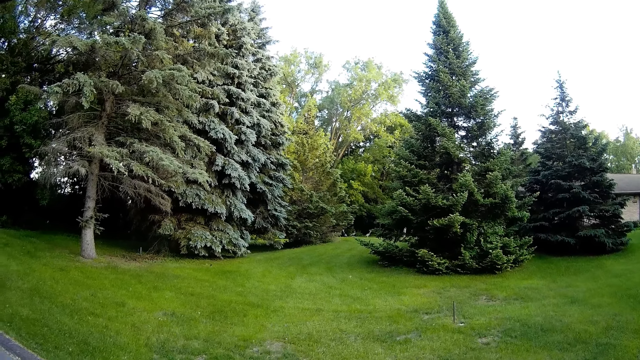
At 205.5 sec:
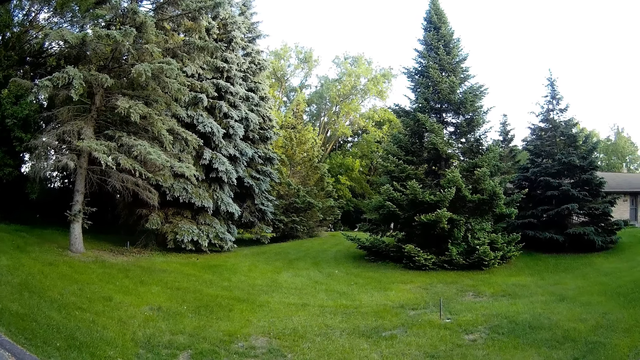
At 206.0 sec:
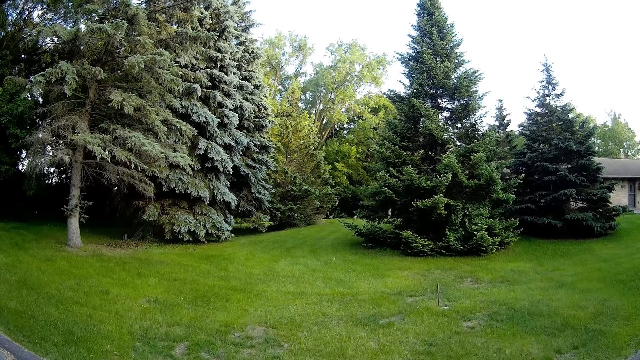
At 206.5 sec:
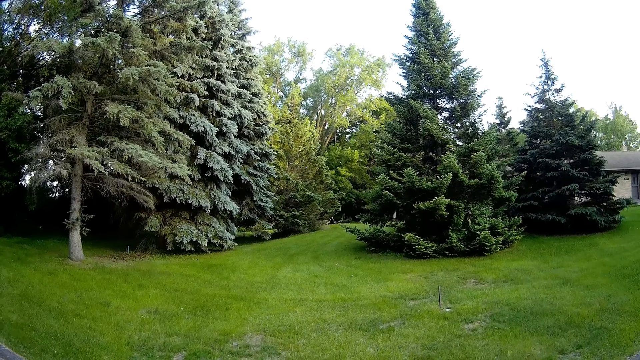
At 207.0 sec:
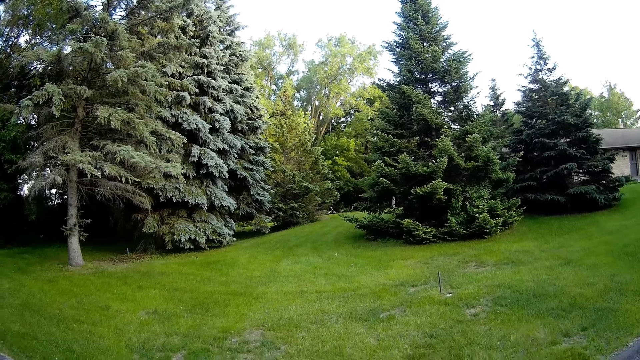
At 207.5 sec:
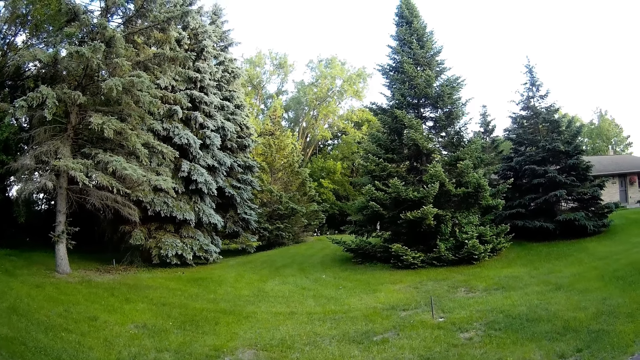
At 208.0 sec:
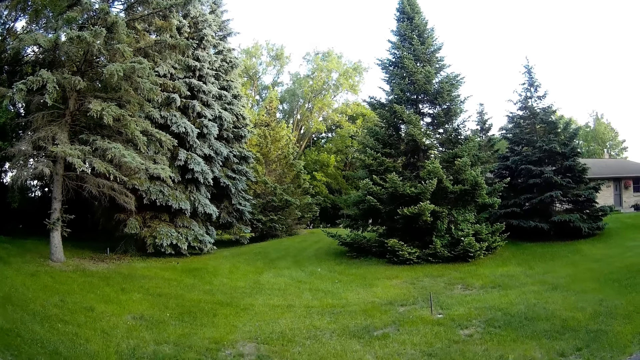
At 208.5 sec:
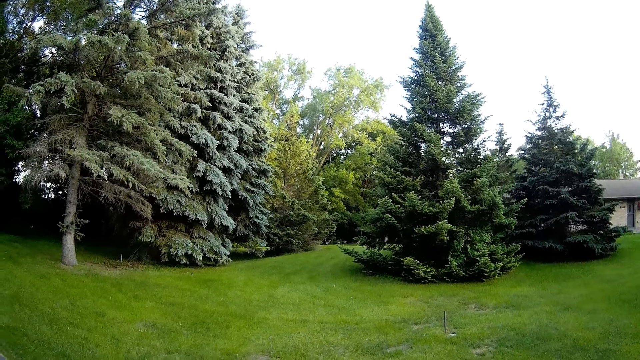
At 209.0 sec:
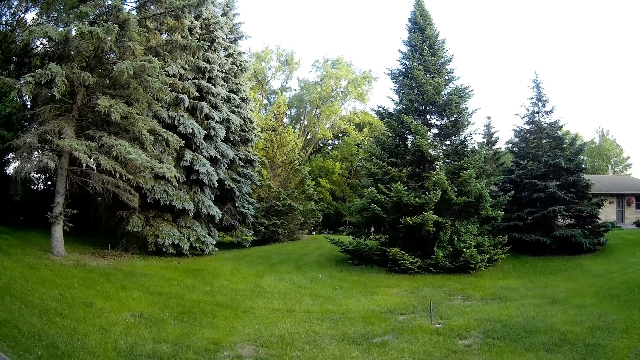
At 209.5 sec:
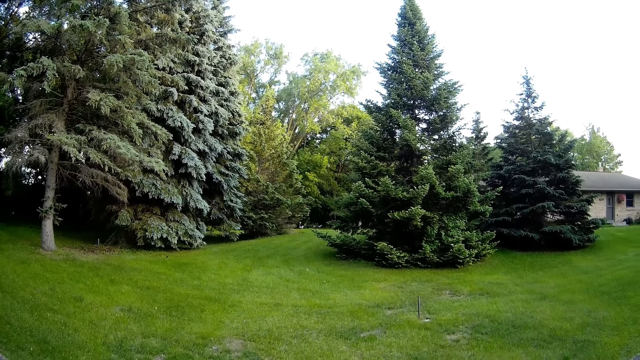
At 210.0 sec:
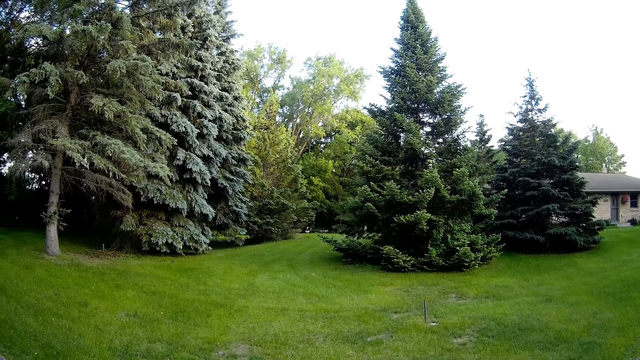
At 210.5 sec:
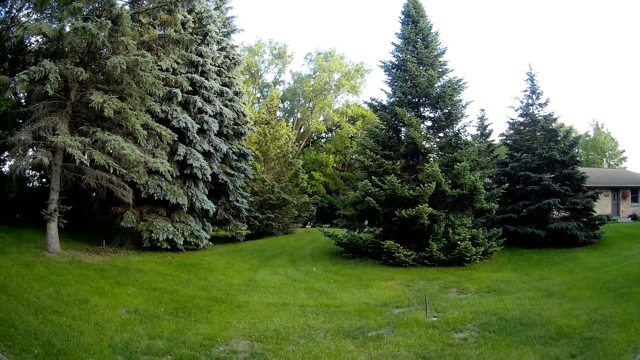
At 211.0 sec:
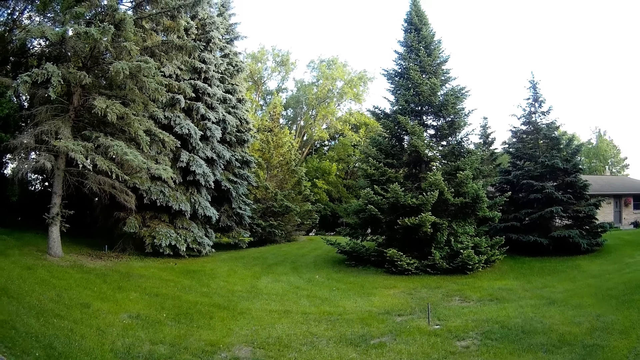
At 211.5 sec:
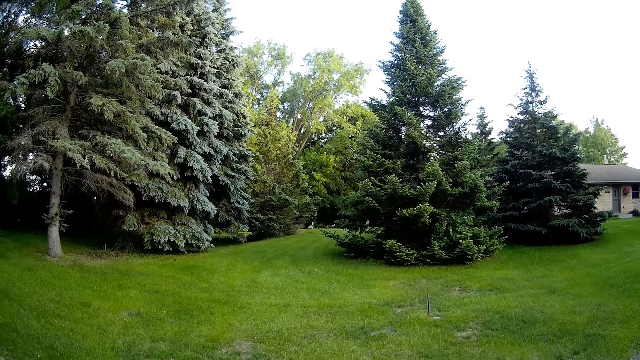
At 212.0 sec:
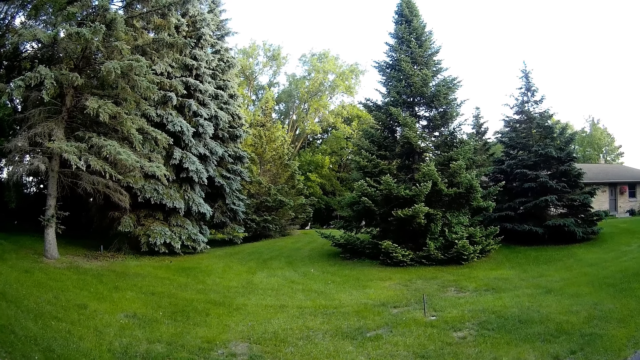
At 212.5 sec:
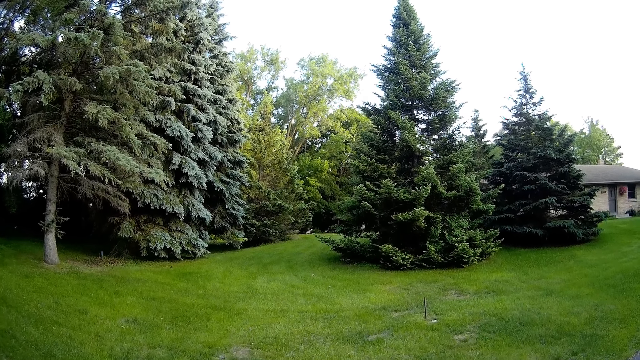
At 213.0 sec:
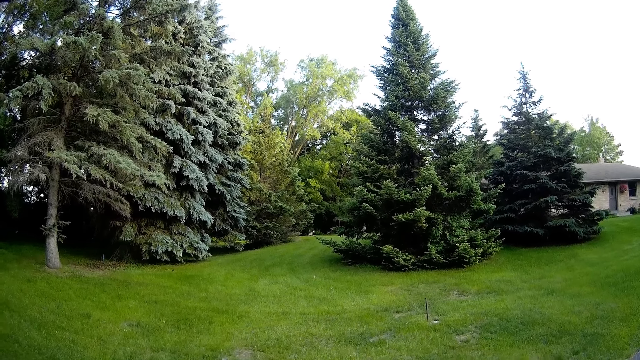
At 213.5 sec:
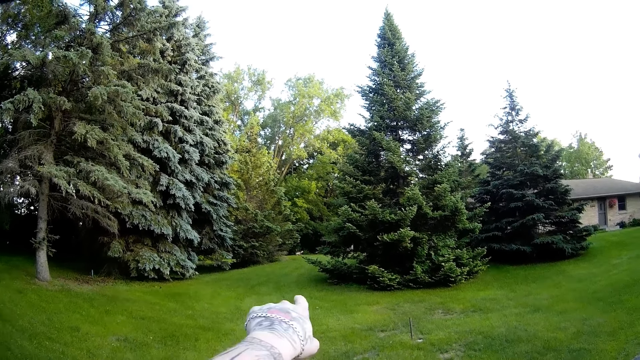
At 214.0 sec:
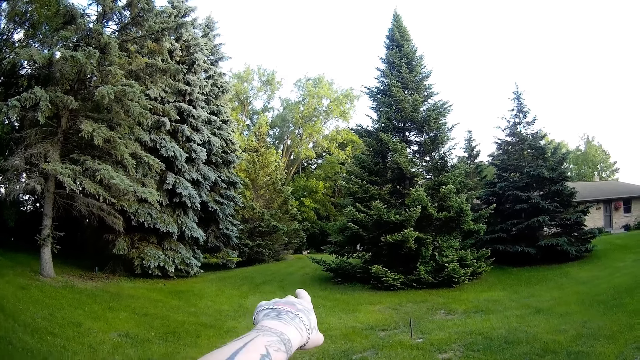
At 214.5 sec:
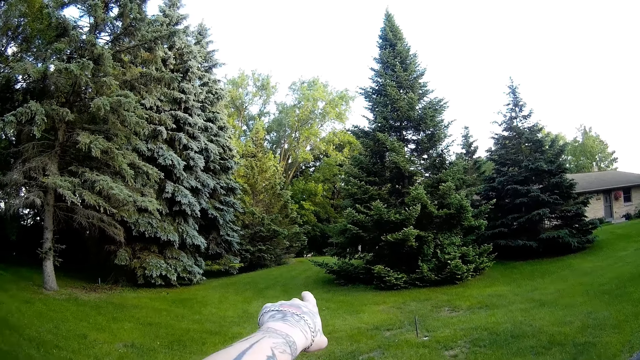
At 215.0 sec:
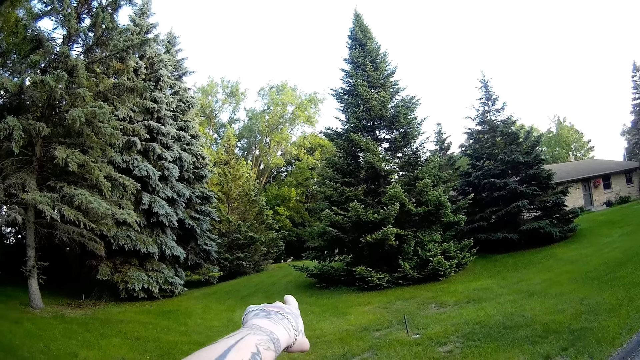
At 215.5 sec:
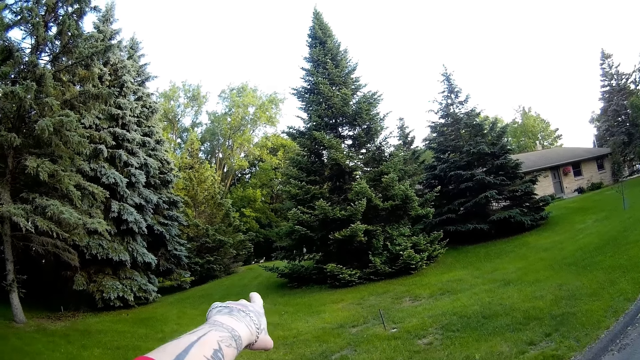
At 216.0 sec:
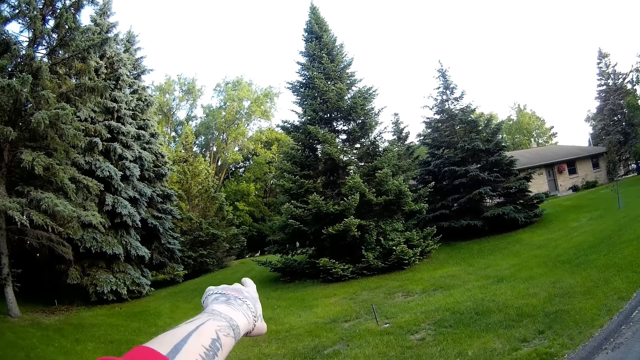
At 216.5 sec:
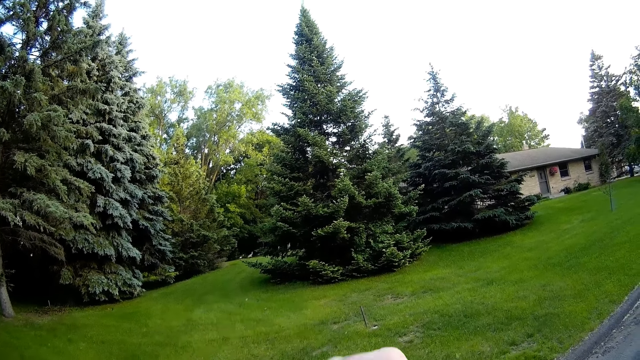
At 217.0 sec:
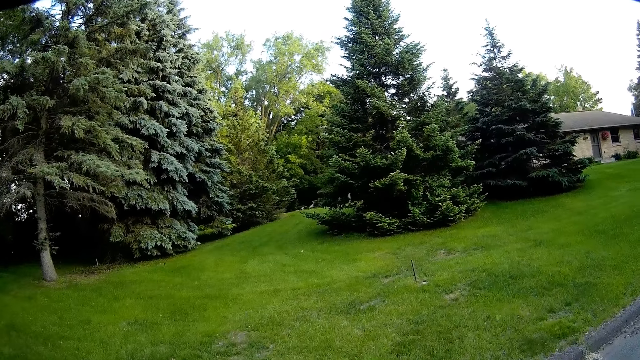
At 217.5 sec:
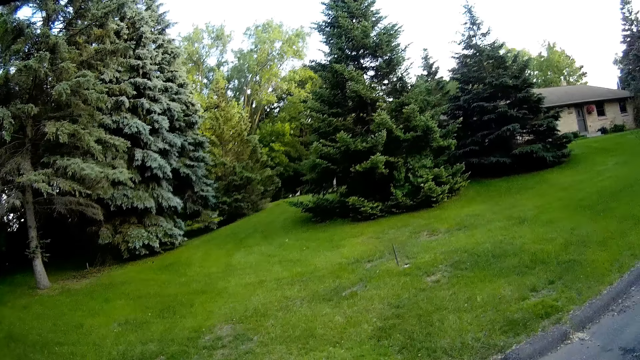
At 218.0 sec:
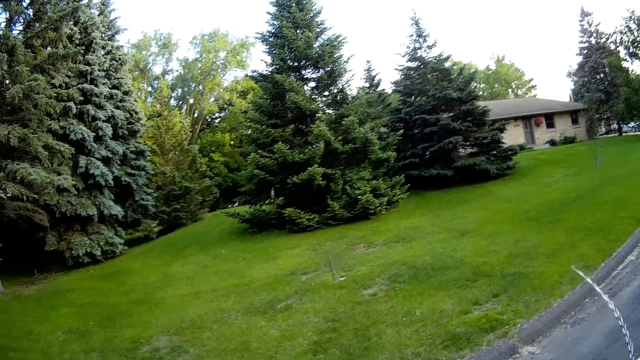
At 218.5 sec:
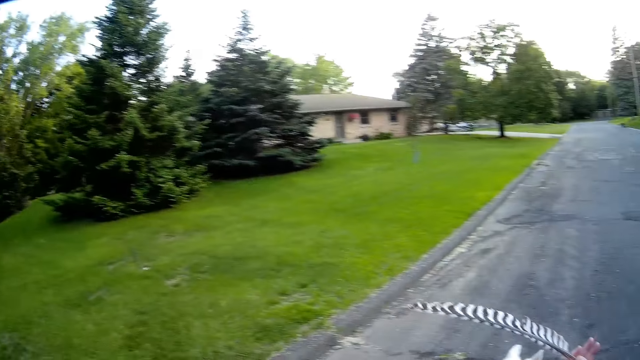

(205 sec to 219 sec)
The camera wearer converses. He points his finger towards the trees at a peacock. He puts down his hand.

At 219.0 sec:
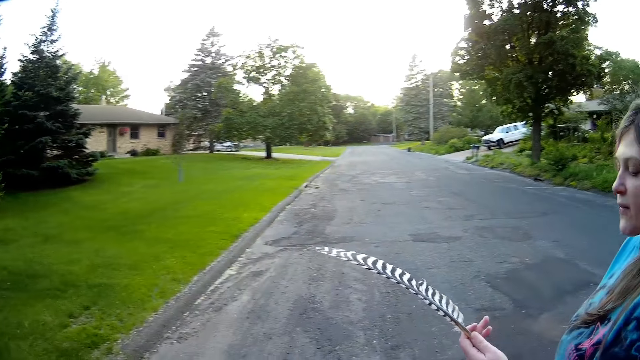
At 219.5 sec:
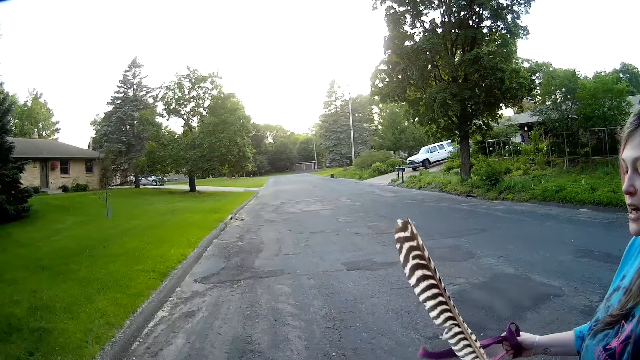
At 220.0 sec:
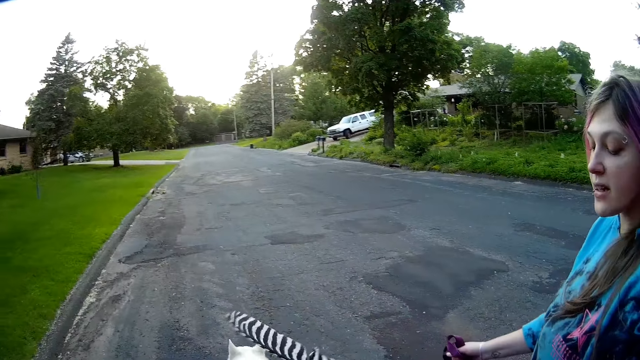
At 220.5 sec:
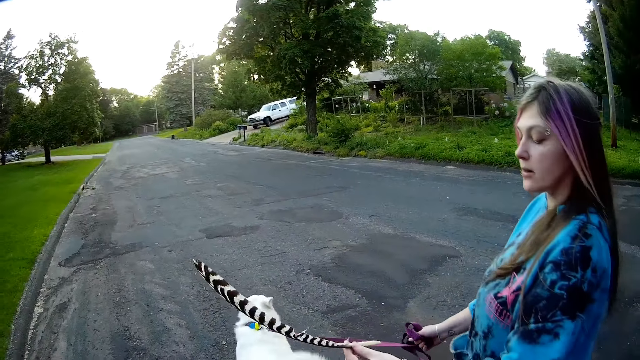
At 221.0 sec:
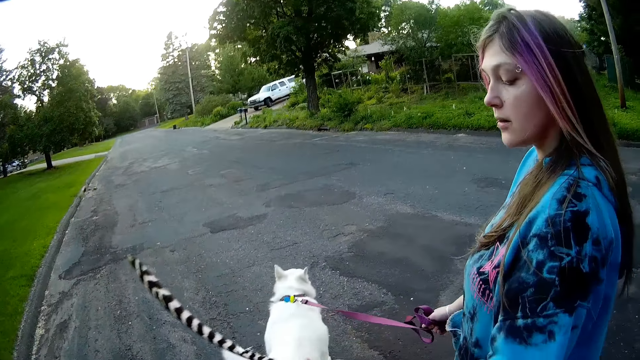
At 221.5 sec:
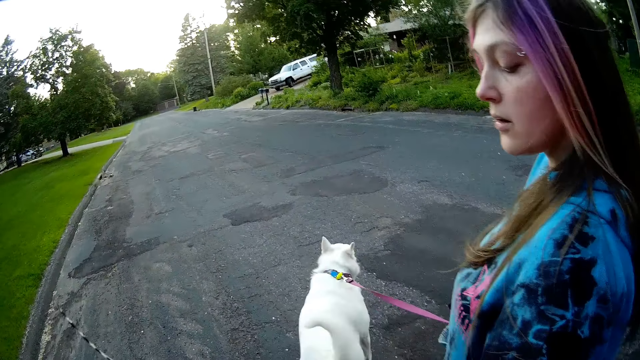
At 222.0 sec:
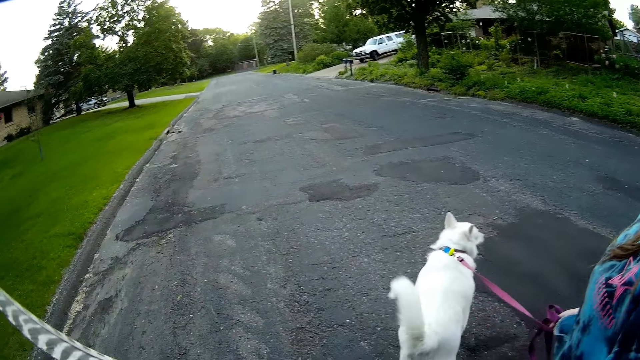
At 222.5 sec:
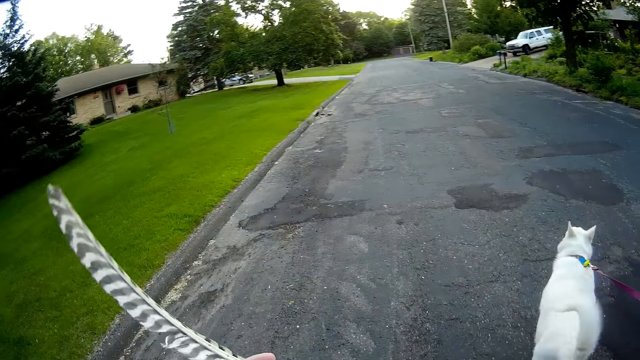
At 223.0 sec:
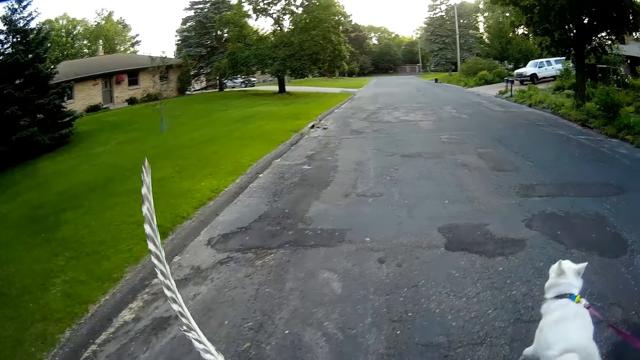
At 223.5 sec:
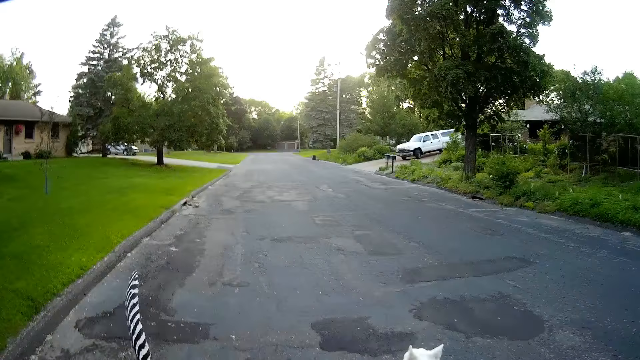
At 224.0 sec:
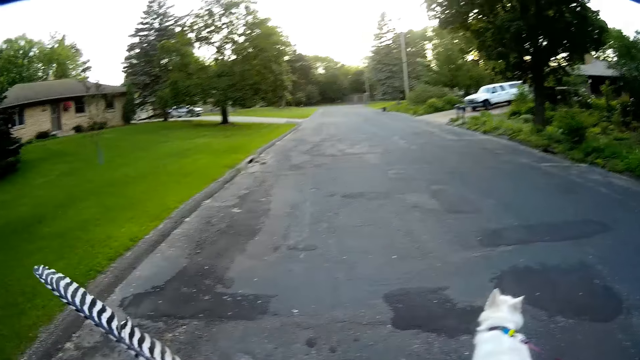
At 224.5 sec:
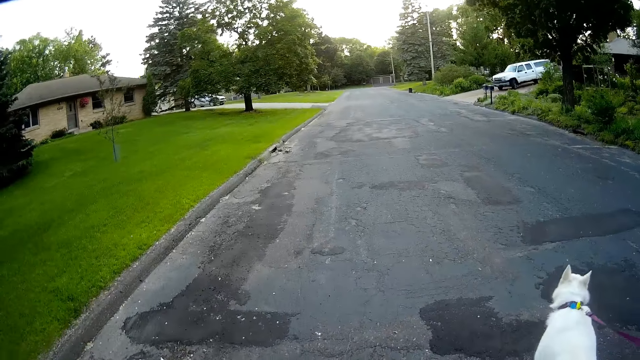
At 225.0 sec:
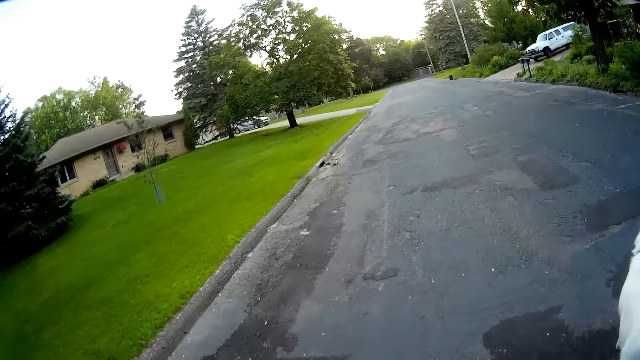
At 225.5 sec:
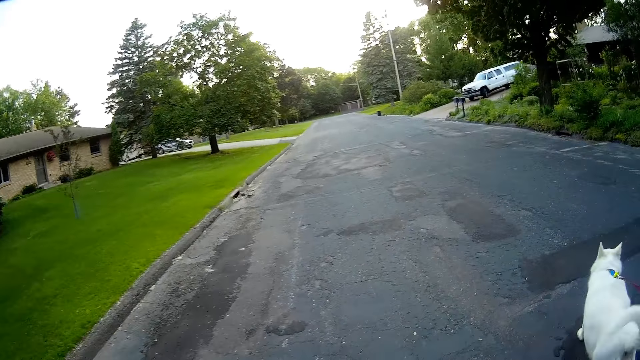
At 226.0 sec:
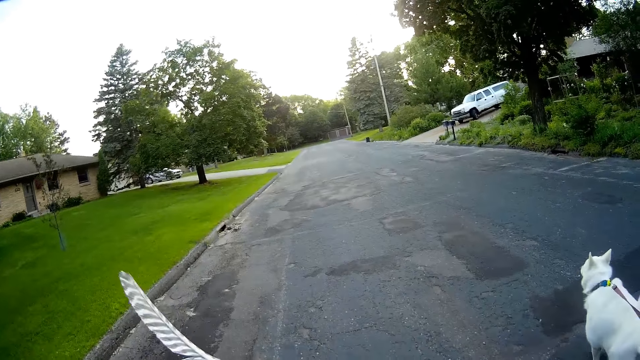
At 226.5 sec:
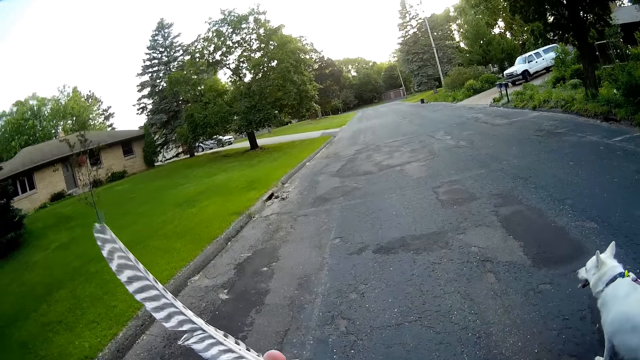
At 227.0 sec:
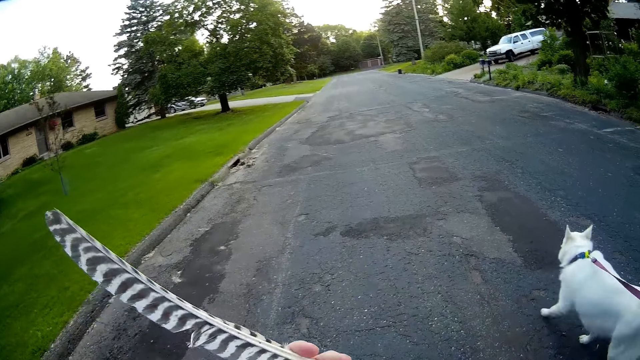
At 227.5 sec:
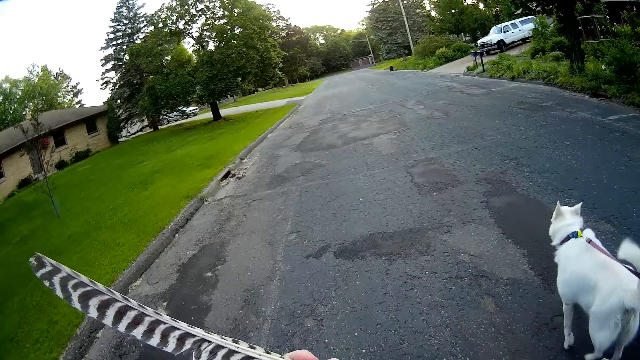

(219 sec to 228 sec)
A lady looks at the feather. The camera wearer walks beside the lady and the dog. The lady walks the dog on the road. The camera wearer converses with the lady.
